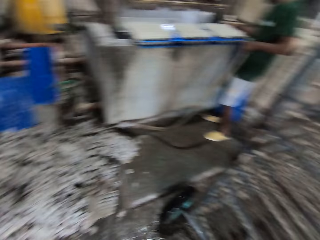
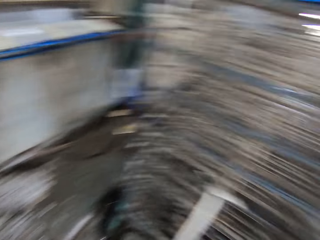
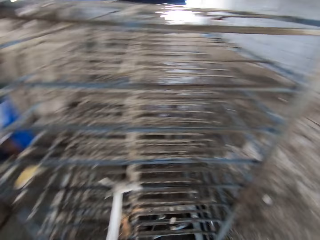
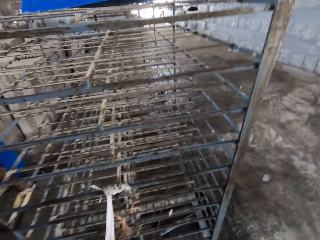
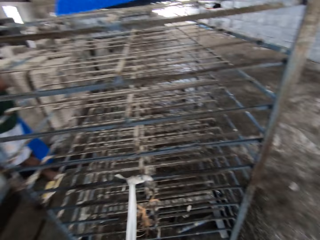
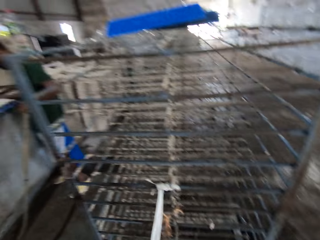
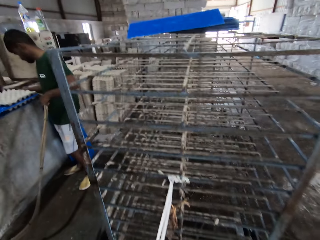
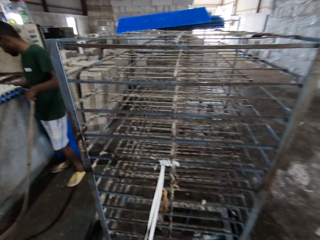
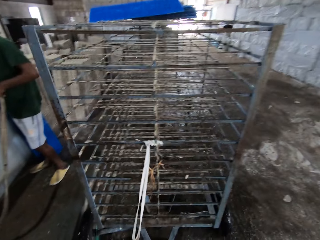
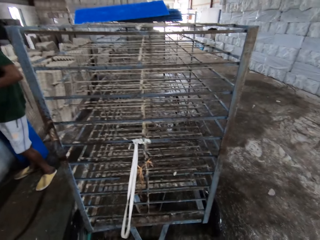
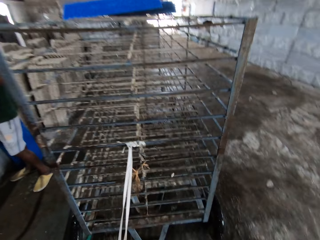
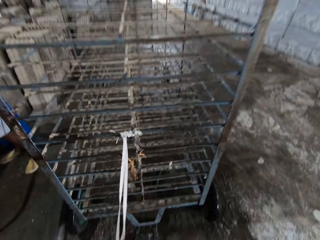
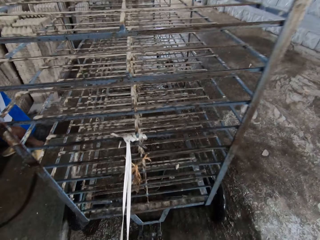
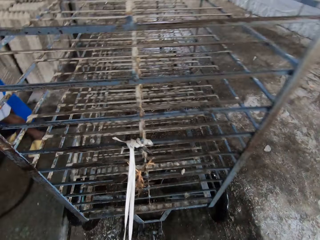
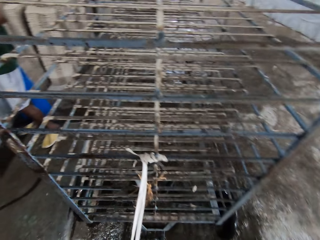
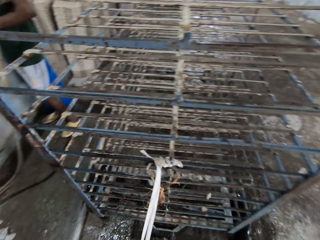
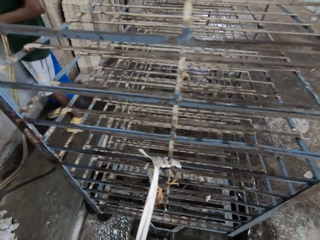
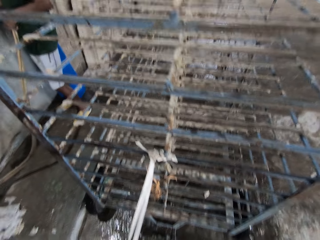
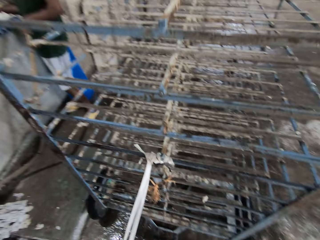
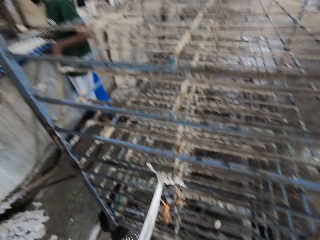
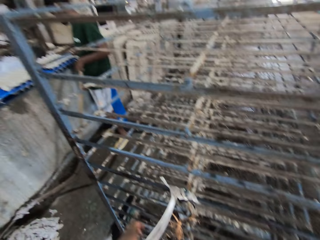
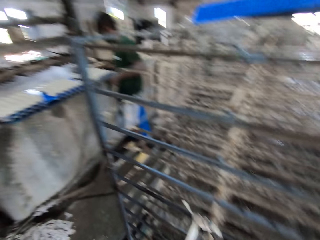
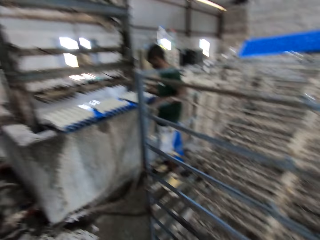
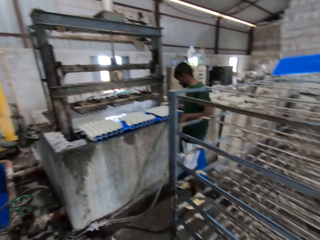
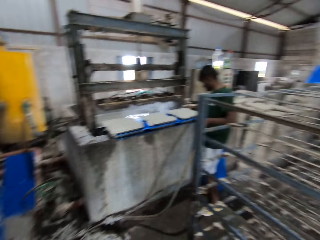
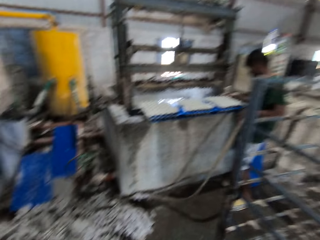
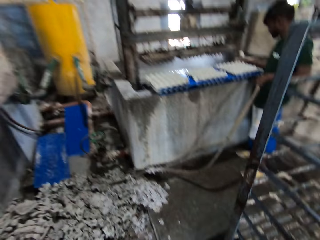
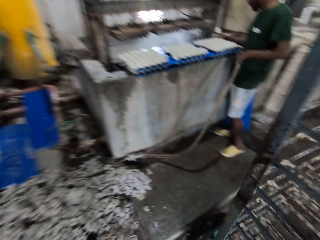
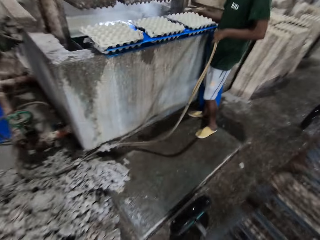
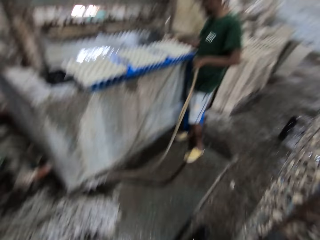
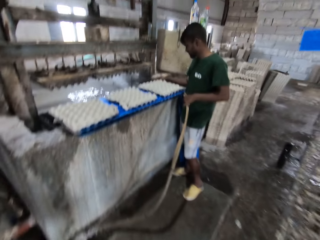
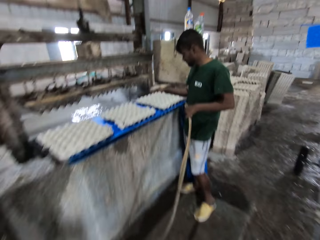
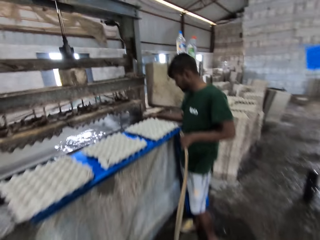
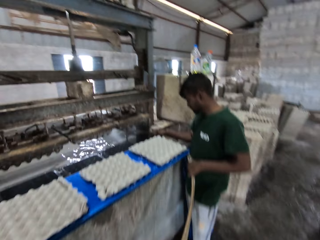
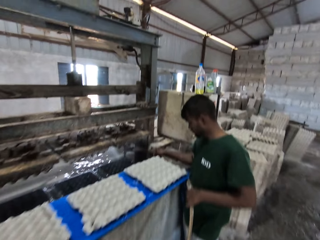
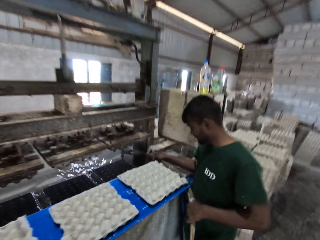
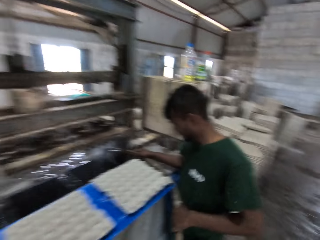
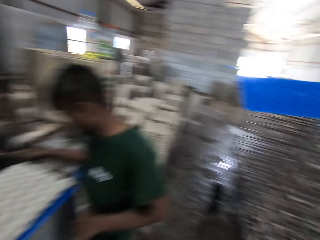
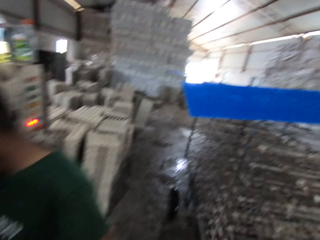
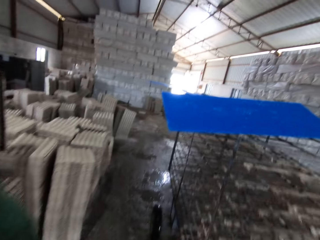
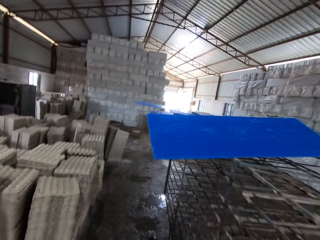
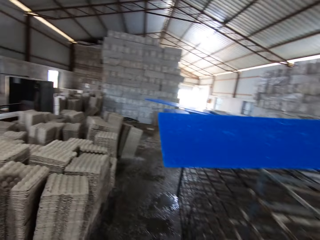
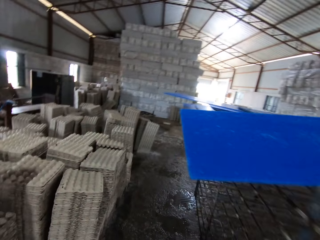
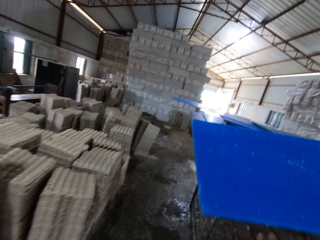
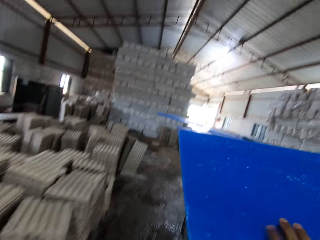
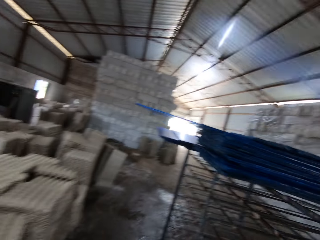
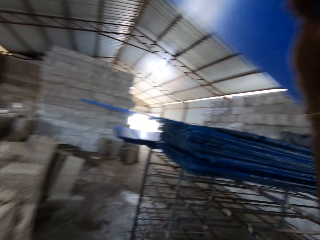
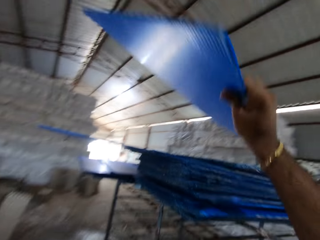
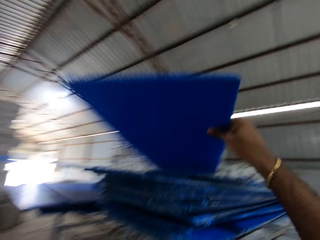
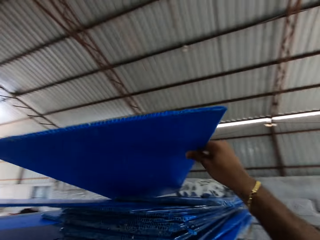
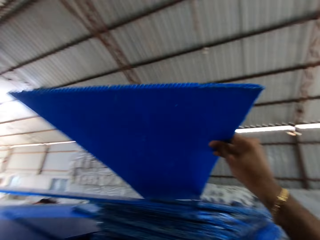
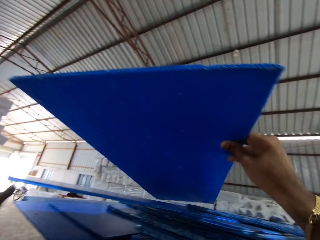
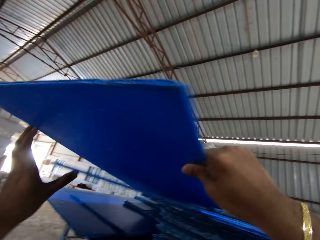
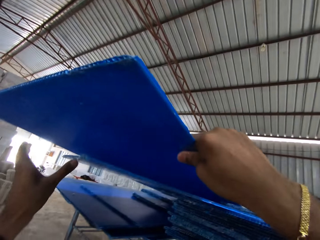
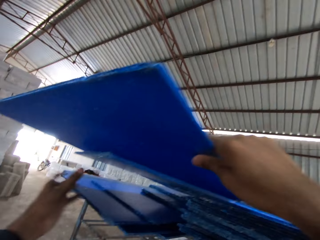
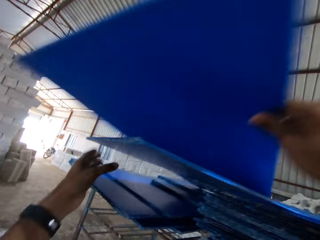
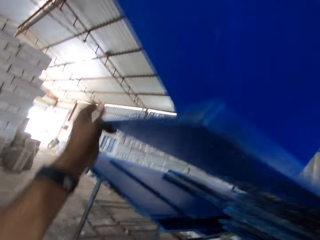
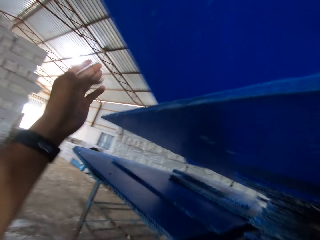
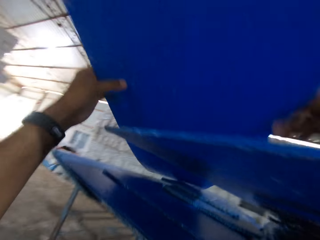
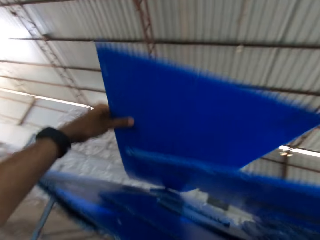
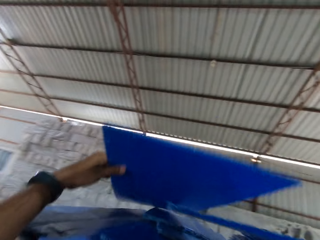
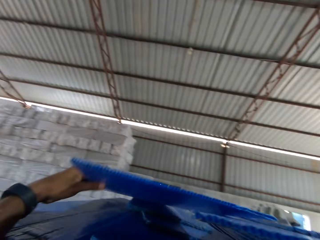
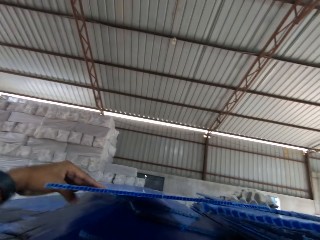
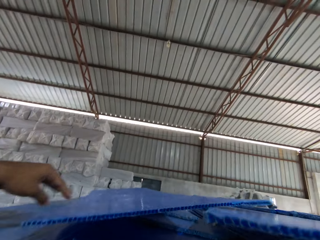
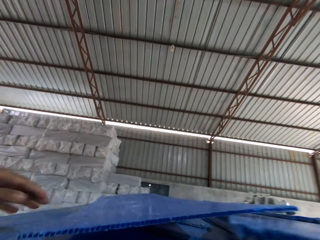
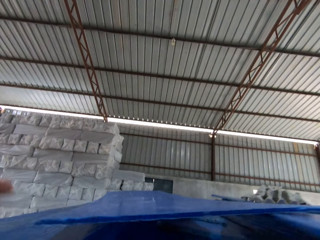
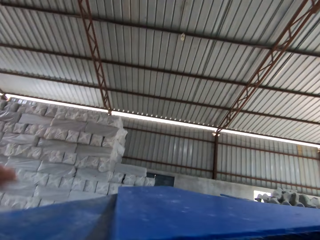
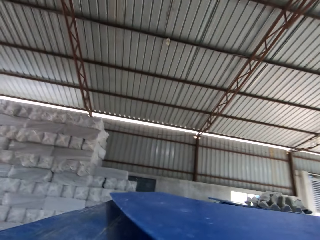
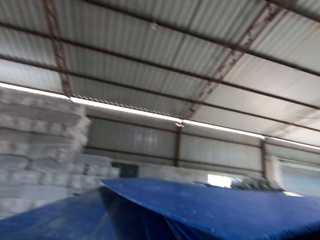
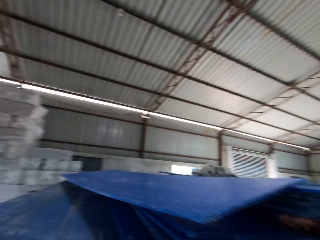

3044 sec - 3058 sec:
The camera wearer looks around. He walks towards a man. He walks past the man. He lifts a plastic board on the trolley with his right hand. He transfers the plastic board from his right hand to his left hand. He places the plastic board in his left trolley.

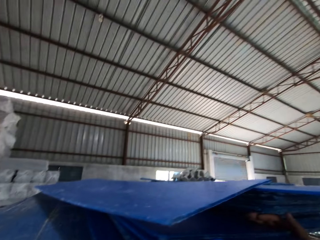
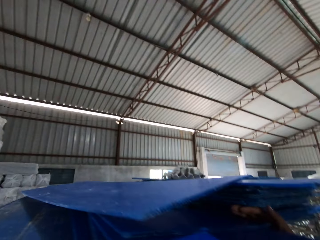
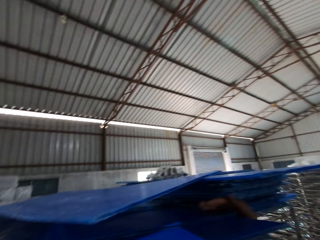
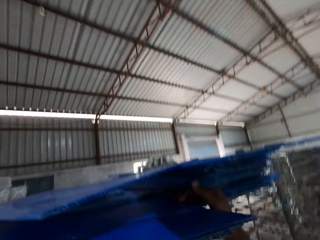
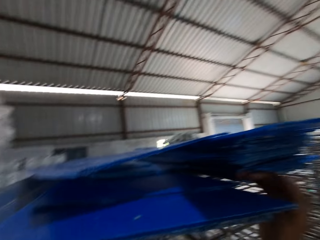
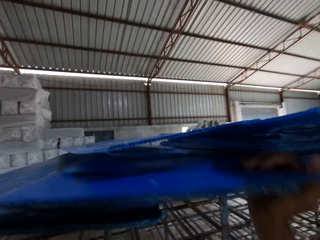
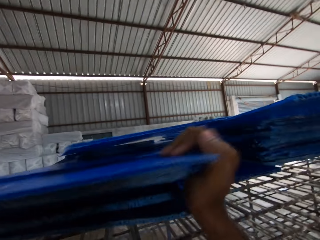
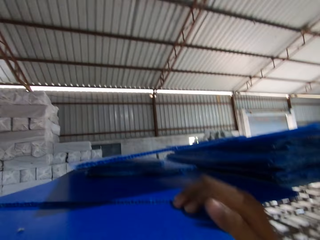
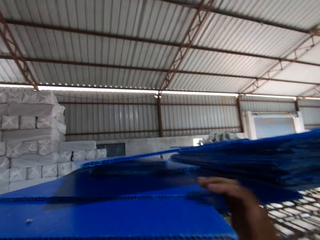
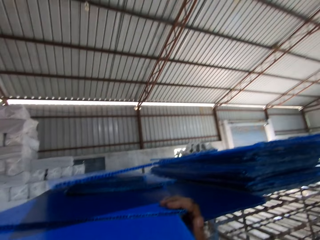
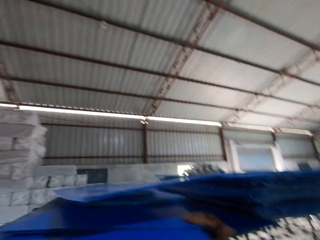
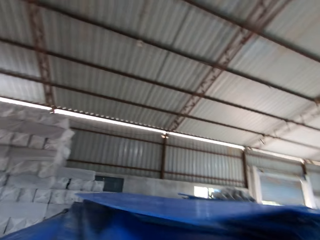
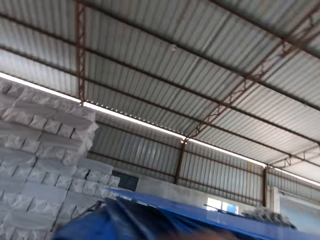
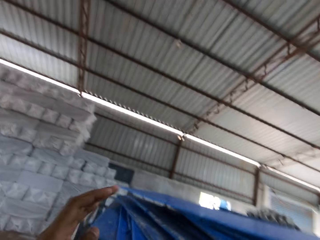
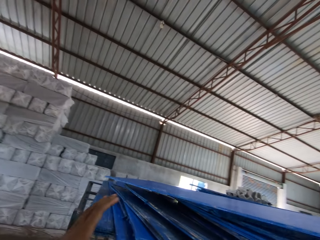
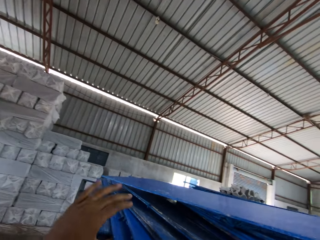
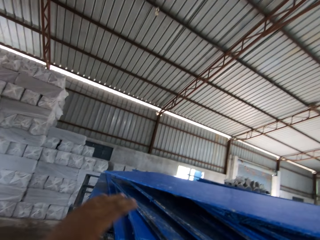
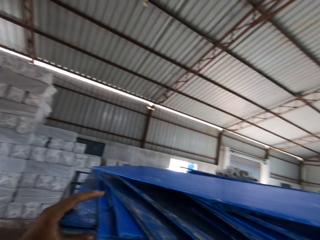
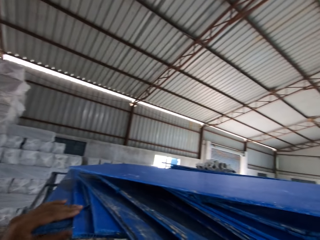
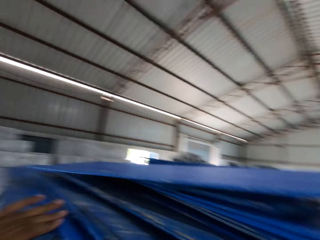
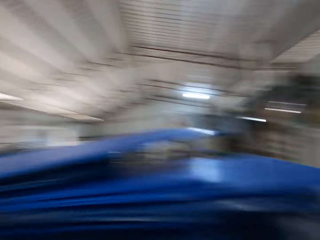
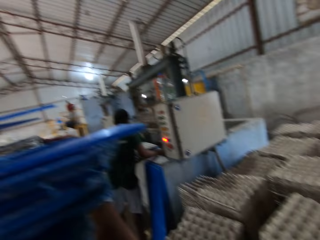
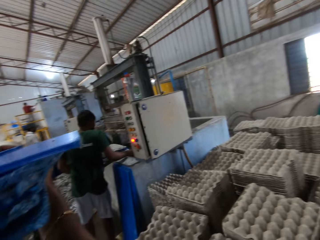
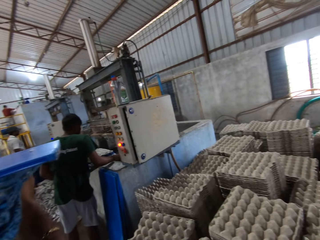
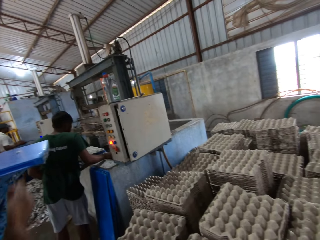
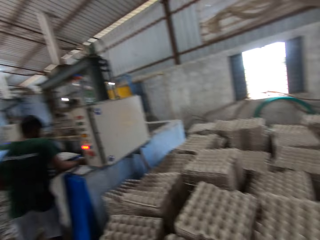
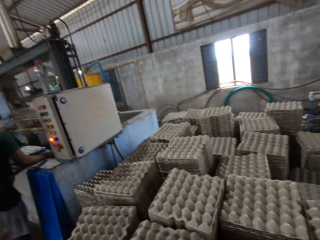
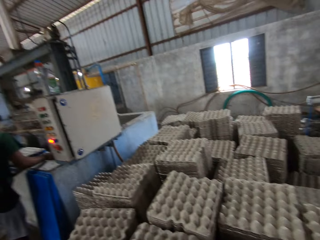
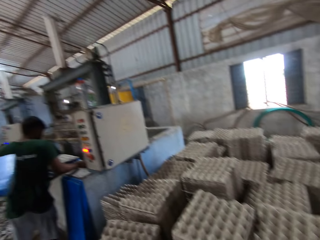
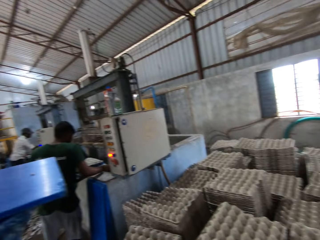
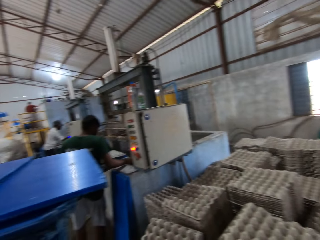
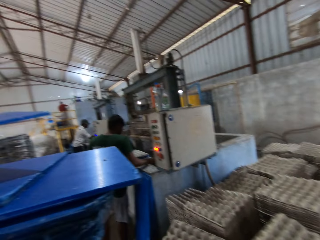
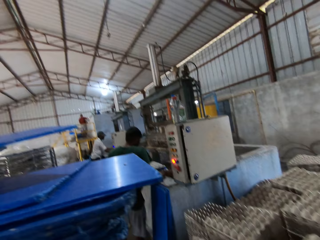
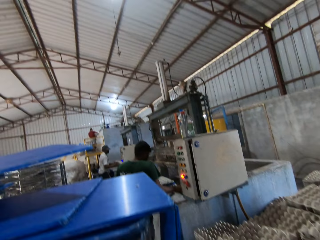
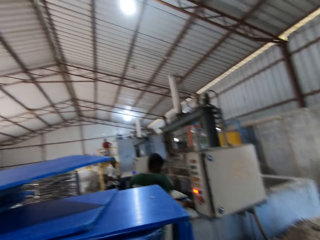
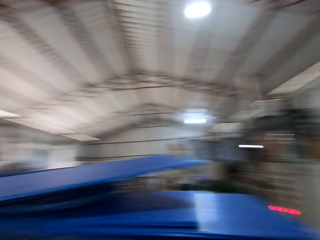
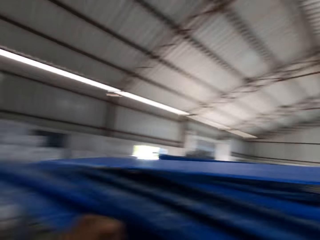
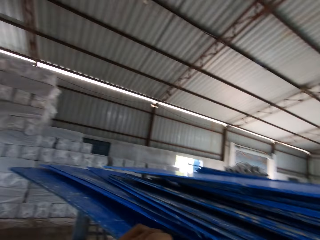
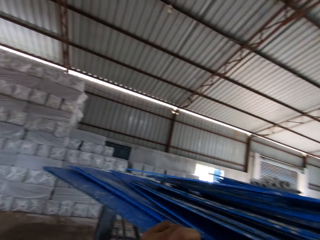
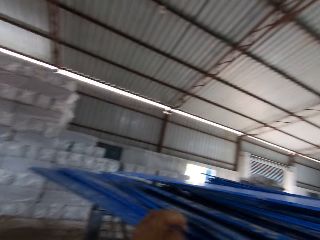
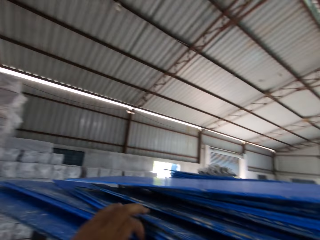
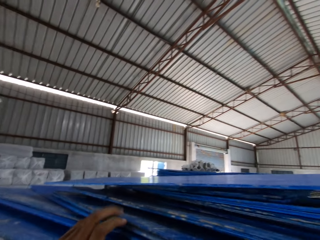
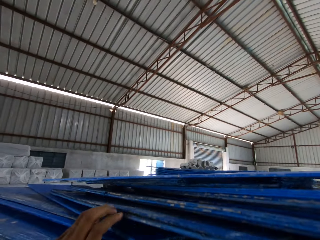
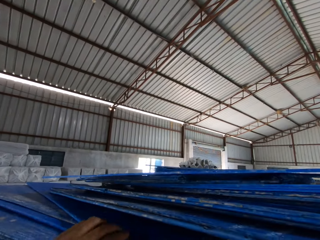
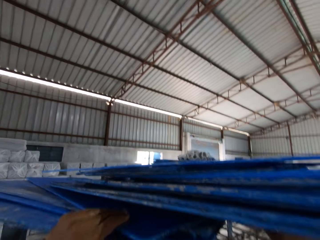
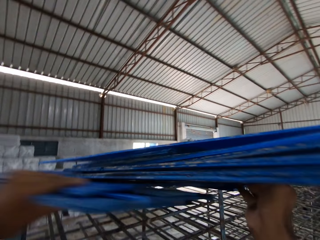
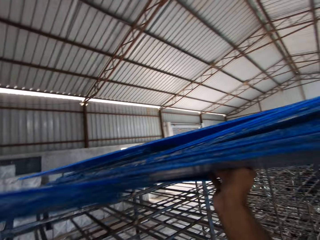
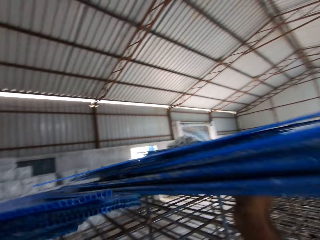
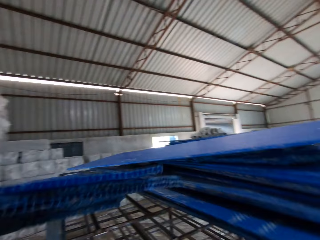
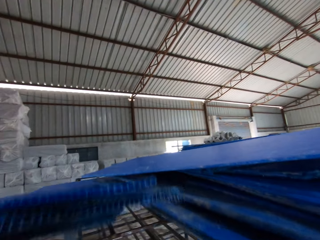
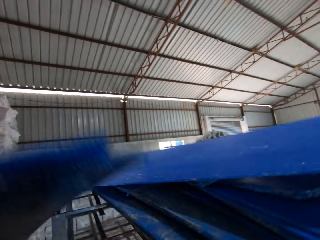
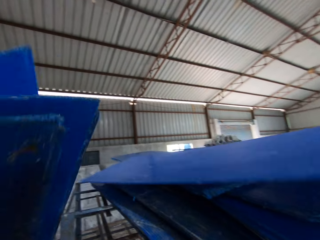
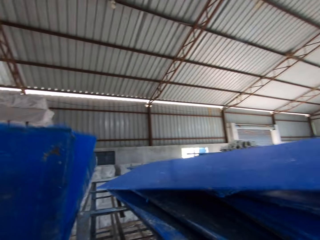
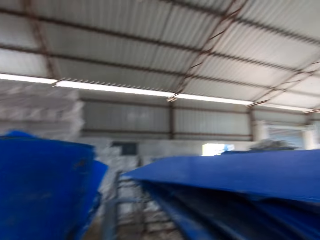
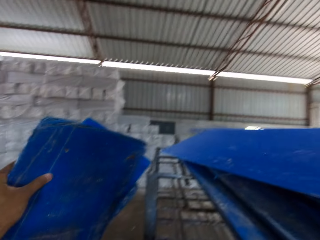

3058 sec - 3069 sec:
The camera wearer adjusts the plastic boards on the trolley with both hands. He lifts some plastic boards on the trolley with his right hand. He pulls out some plastic boards on the trolley beneath the plastic boards in his right hand with his left hand. He drops the plastic boards in his right hand on the trolley.
